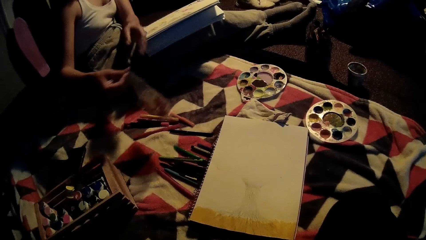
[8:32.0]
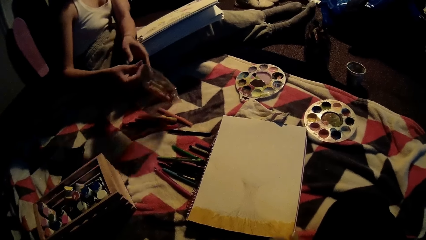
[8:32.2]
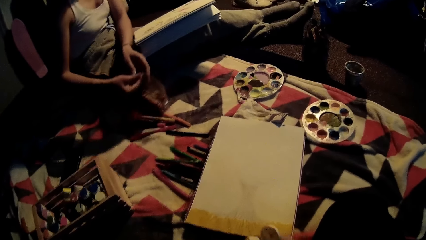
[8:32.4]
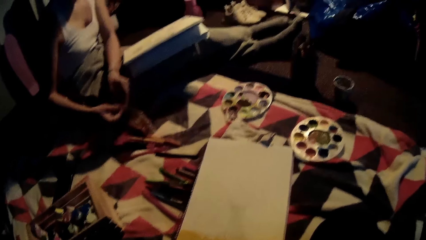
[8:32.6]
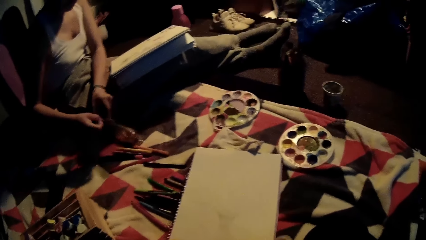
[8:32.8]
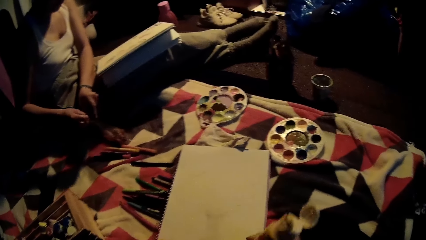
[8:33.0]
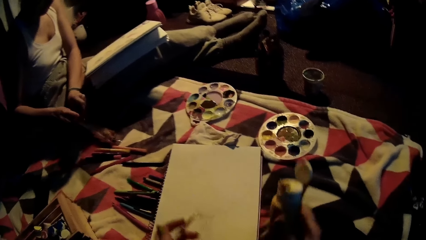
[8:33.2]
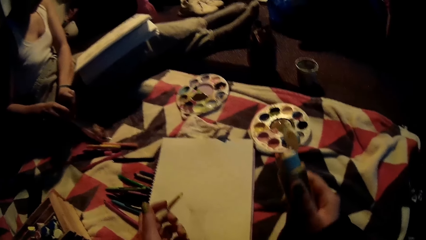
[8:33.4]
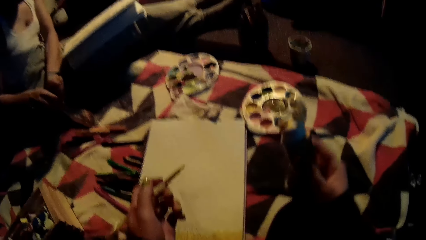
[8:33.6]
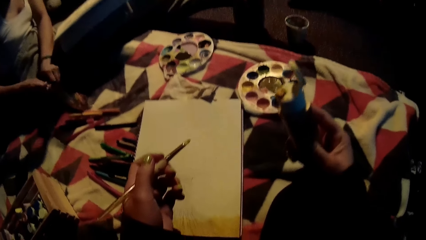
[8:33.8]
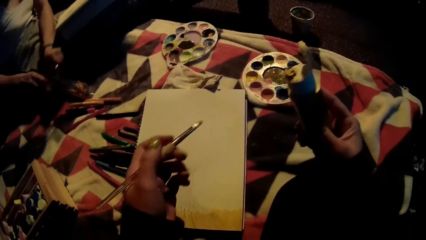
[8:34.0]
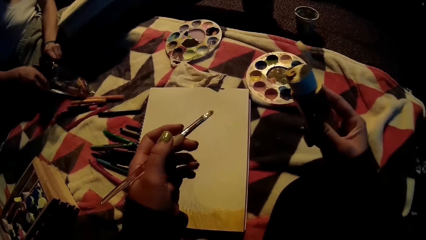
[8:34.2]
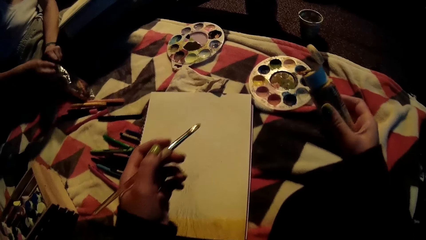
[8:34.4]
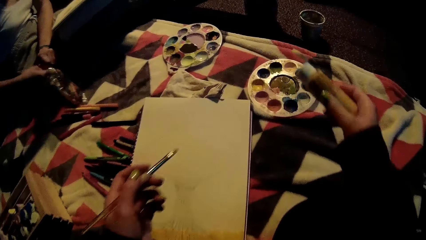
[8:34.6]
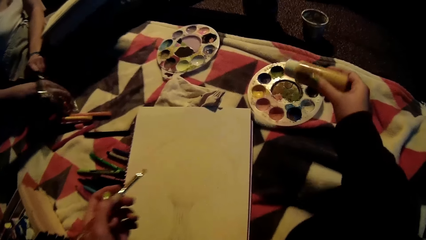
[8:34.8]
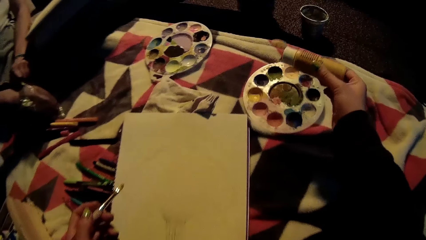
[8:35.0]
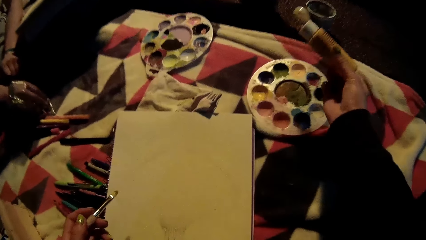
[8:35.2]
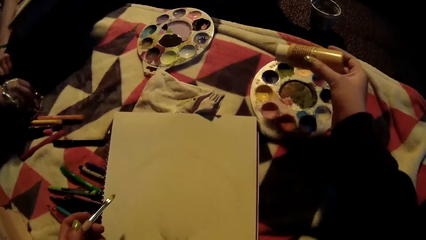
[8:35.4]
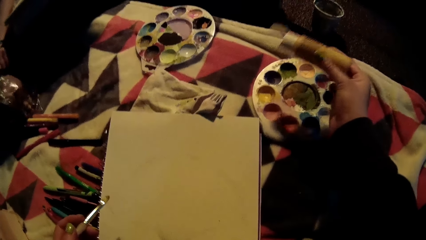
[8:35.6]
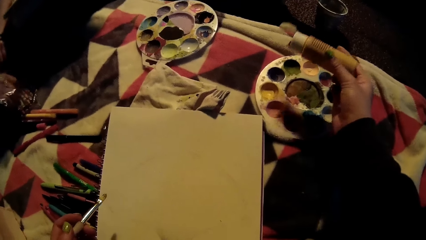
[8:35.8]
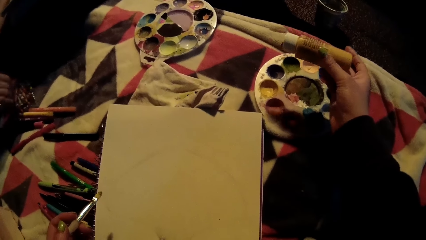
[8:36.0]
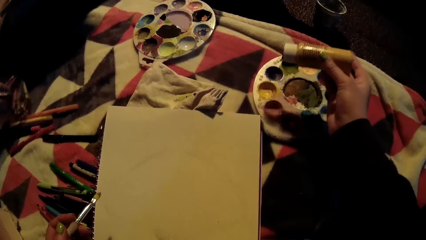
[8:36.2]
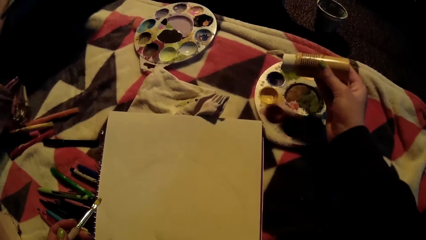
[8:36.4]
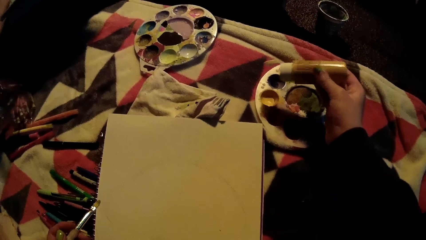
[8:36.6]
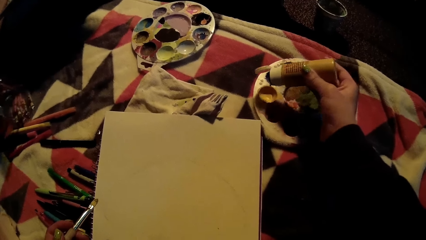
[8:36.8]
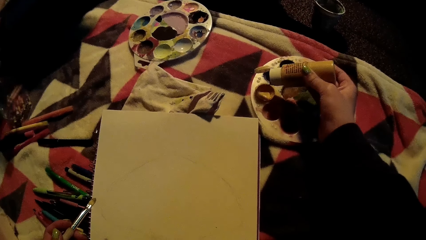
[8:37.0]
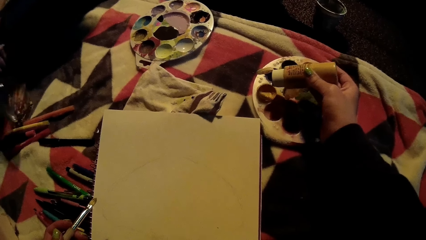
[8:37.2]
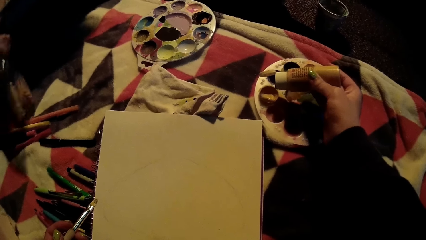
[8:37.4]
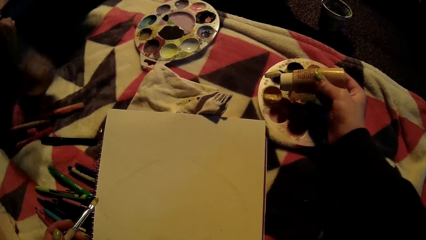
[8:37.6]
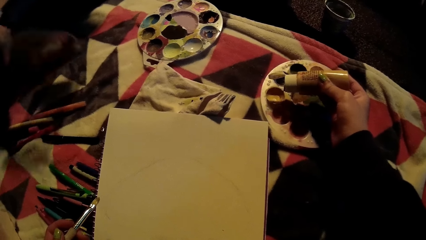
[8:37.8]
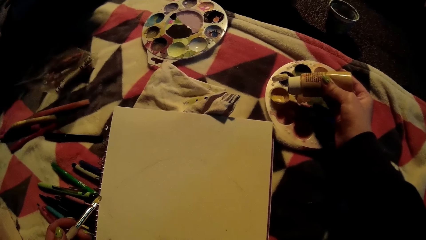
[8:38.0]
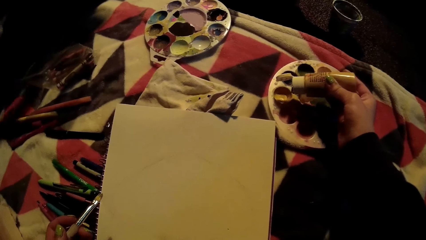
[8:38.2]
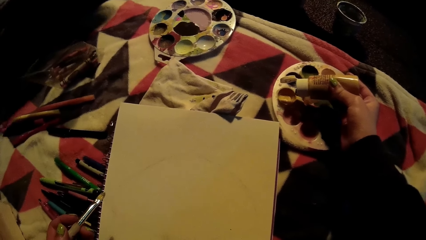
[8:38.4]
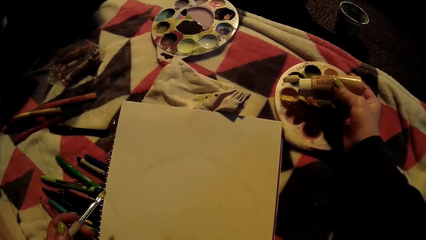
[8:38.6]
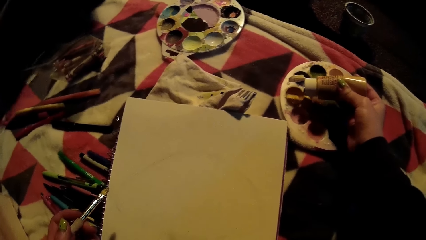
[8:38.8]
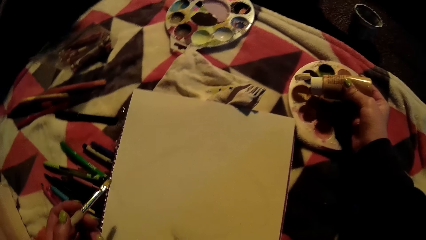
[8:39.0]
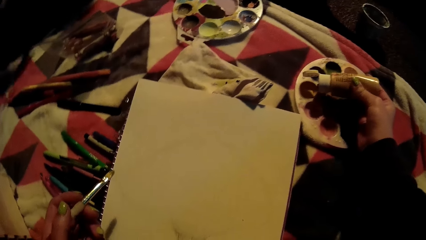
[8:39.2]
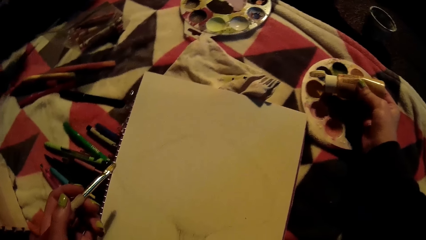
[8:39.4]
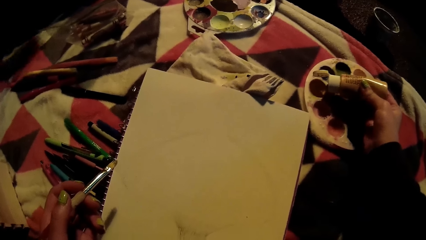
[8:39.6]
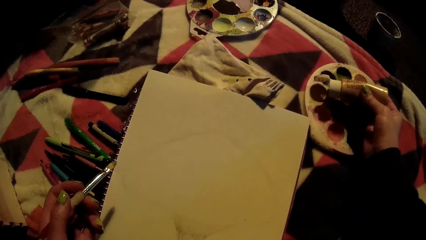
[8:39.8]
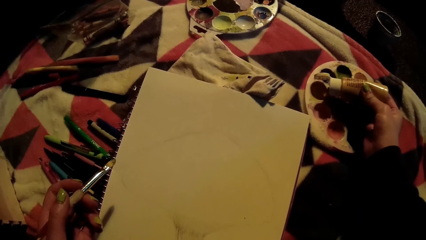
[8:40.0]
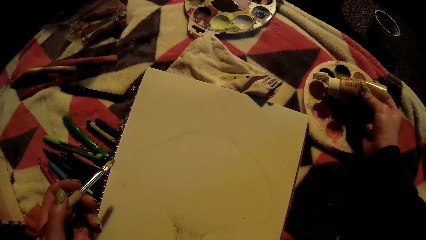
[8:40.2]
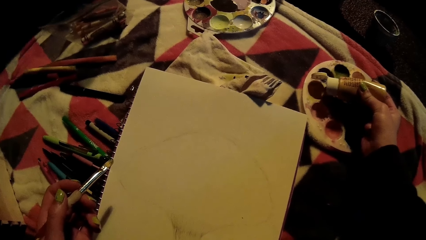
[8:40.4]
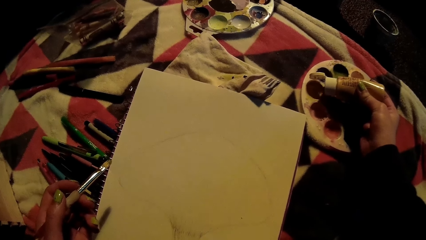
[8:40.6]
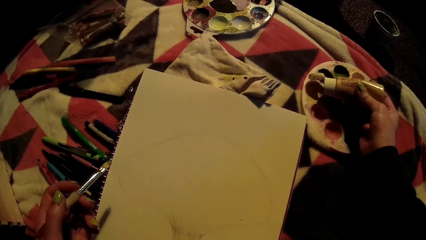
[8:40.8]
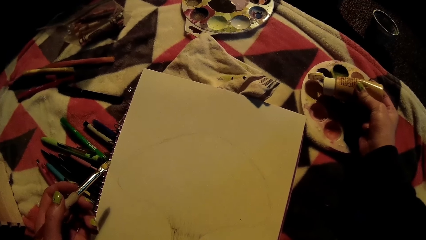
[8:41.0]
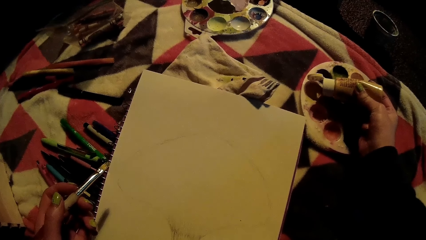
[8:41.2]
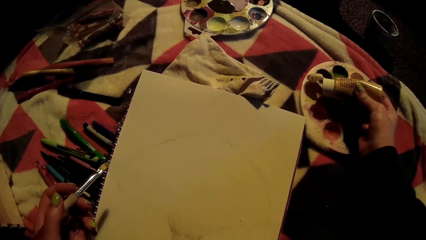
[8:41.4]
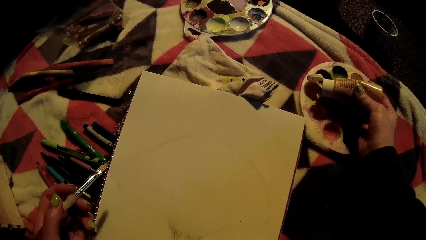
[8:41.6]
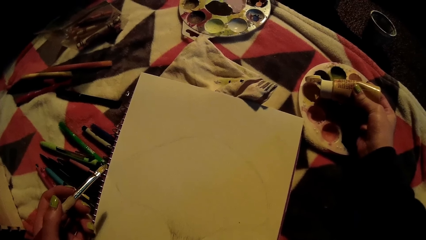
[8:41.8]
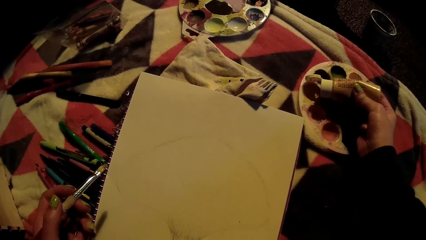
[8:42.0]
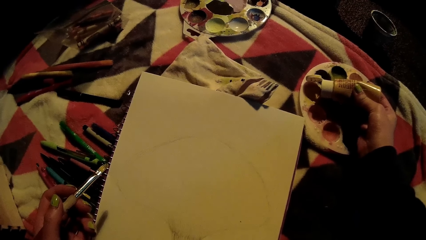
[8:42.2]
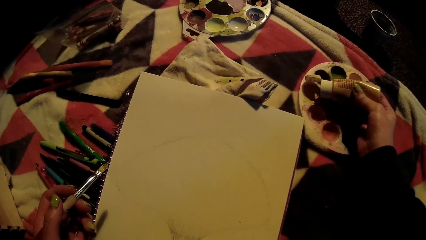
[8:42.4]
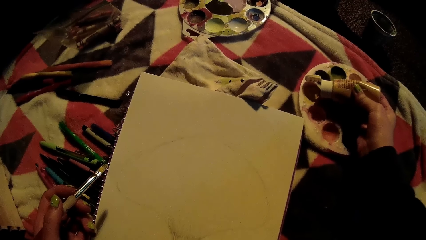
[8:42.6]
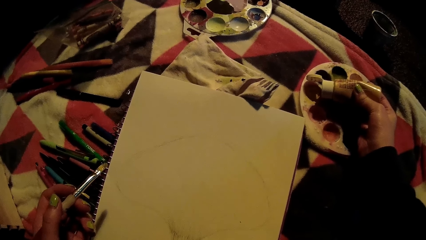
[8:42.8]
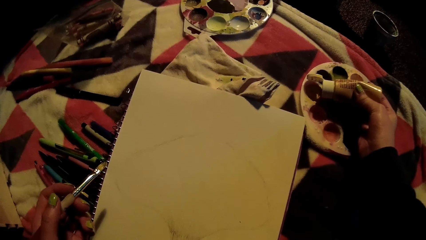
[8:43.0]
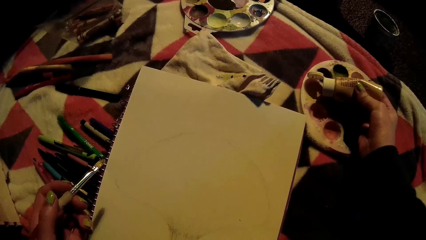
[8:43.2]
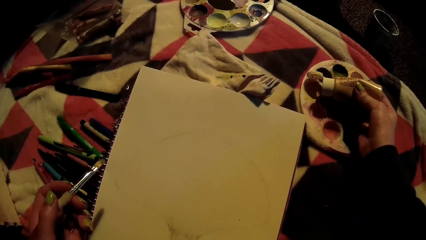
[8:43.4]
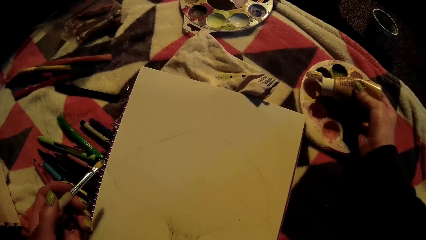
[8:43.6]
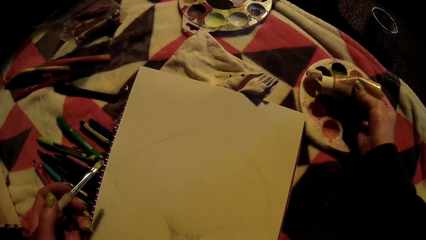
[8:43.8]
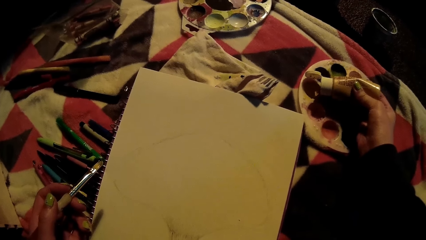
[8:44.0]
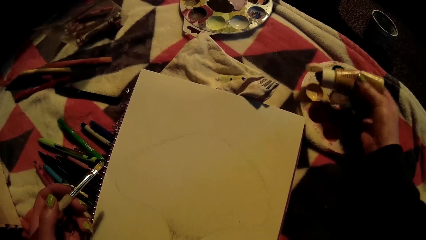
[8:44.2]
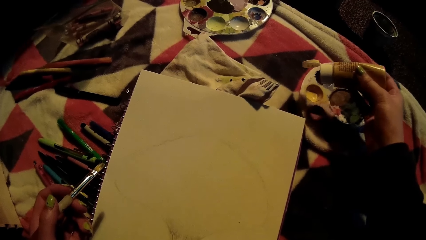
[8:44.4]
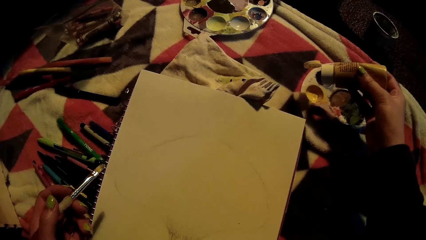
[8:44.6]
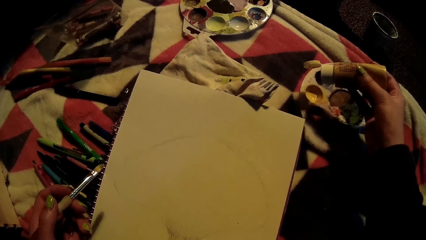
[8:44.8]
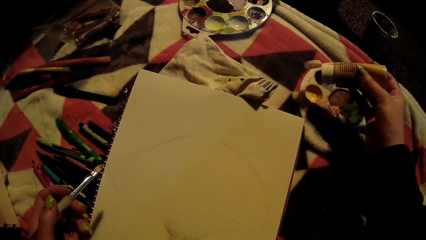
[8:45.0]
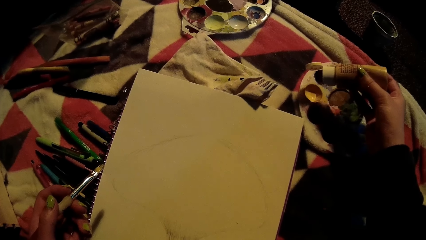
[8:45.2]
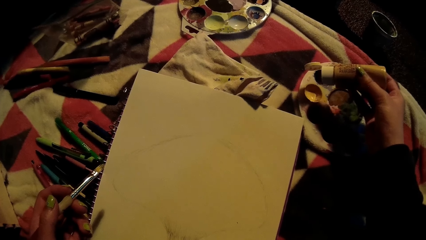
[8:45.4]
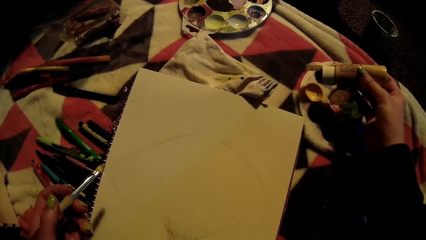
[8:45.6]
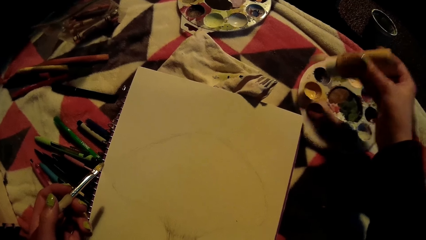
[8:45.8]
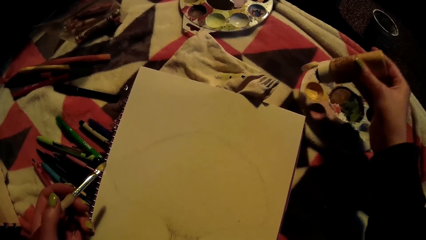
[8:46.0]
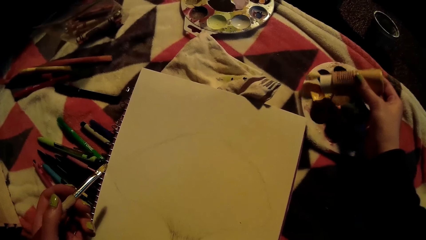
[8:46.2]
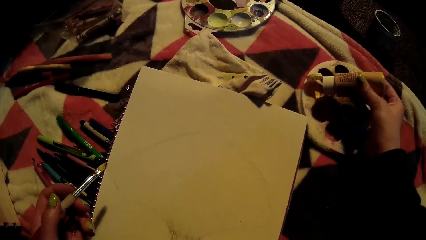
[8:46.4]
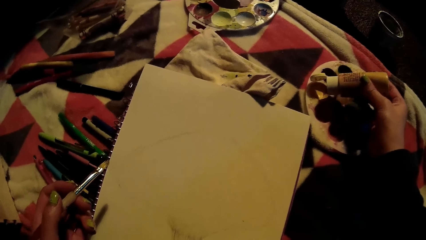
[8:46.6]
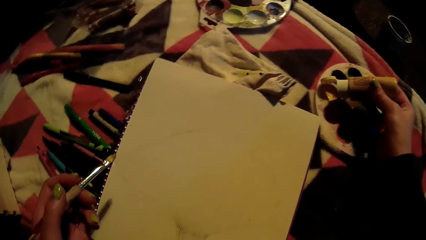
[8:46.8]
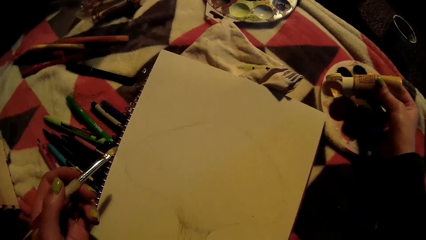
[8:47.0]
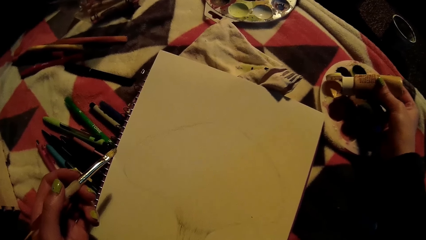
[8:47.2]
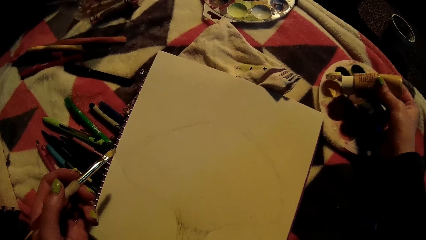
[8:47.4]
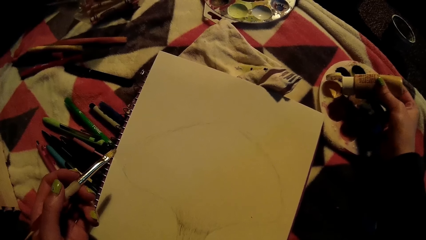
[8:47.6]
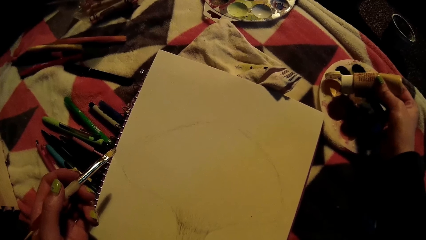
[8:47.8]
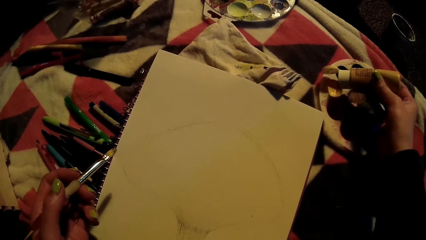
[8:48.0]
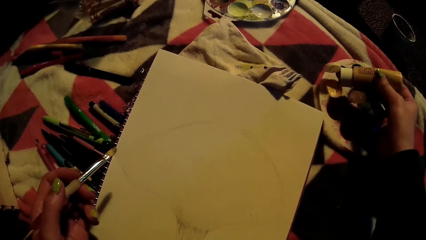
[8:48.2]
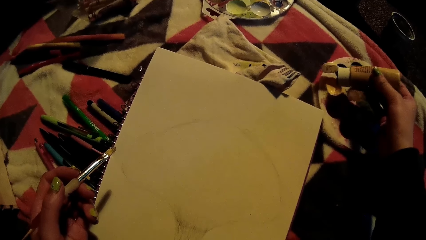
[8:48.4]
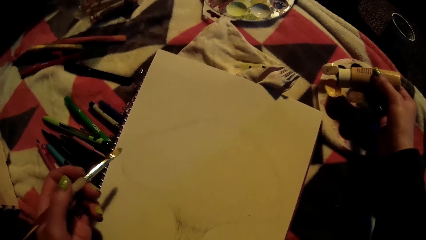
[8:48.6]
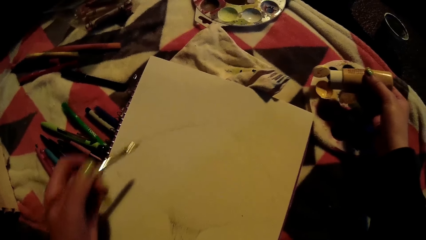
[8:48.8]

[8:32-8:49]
The woman opens the crayon pack with her hands and searches the crayon pack with her right hand. The camera wearer presses color from the yellow poster color into the palette with her left hand. The woman picks a crayon from the crayon pack with her right hand and drops the crayon pack on the bed with her right hand.
